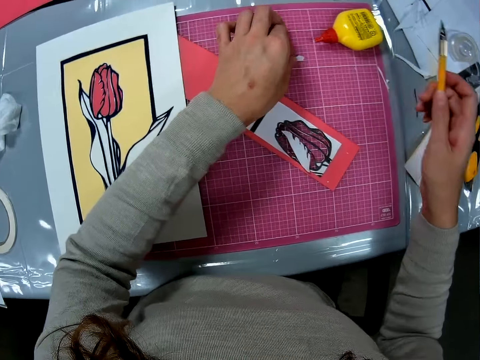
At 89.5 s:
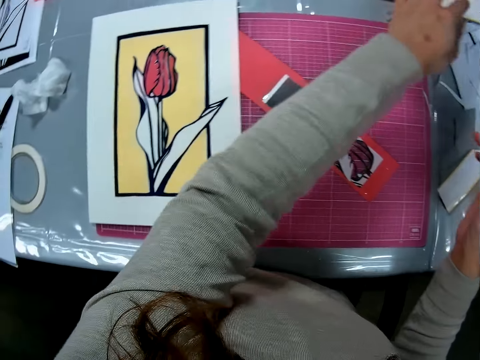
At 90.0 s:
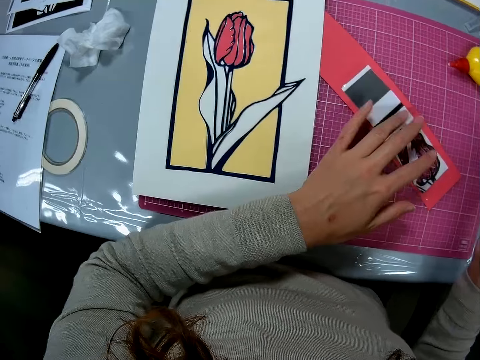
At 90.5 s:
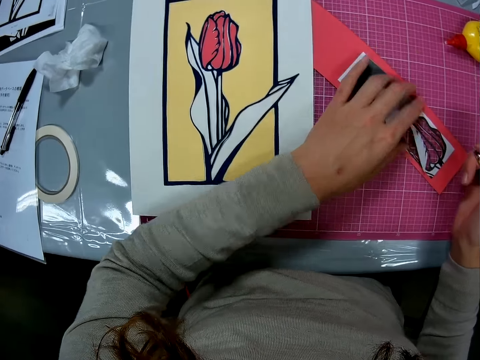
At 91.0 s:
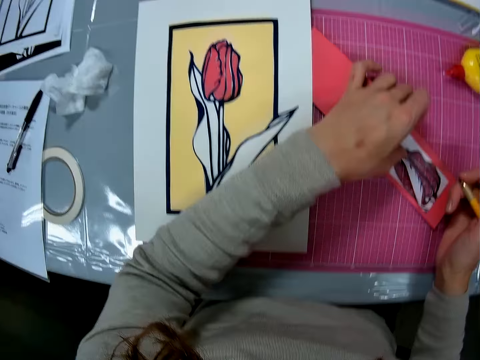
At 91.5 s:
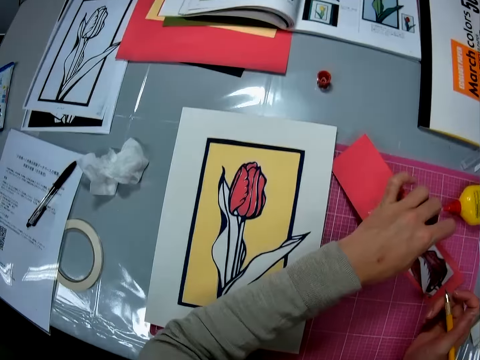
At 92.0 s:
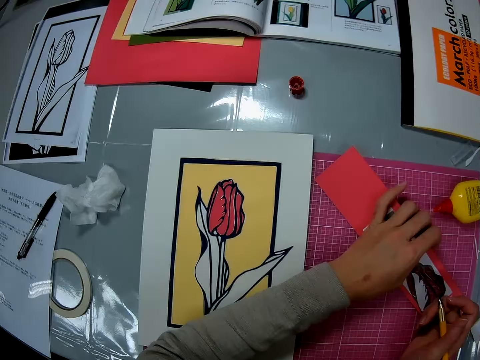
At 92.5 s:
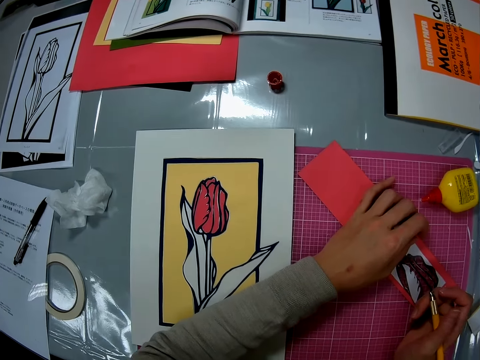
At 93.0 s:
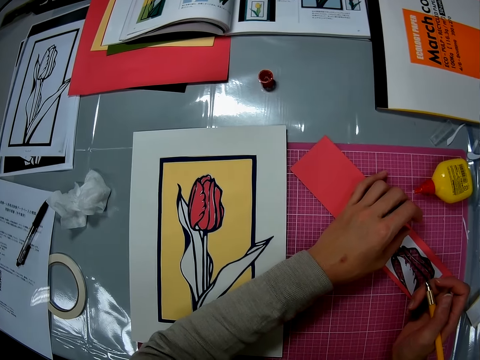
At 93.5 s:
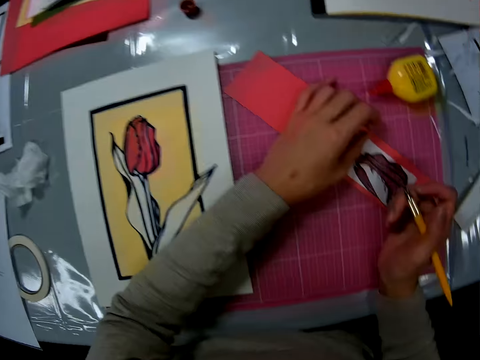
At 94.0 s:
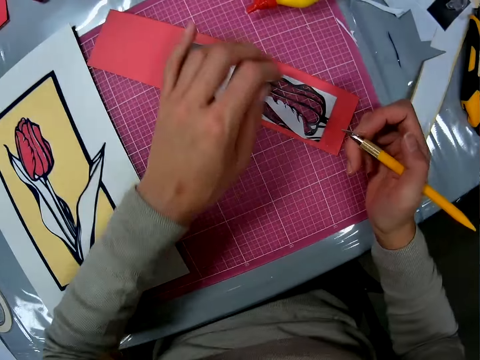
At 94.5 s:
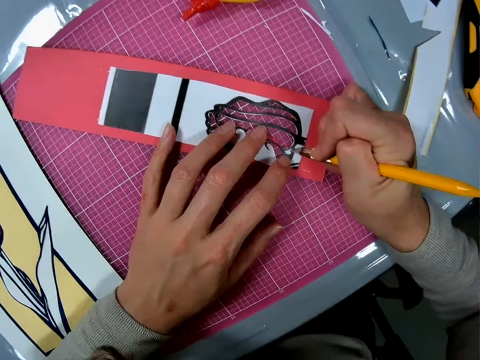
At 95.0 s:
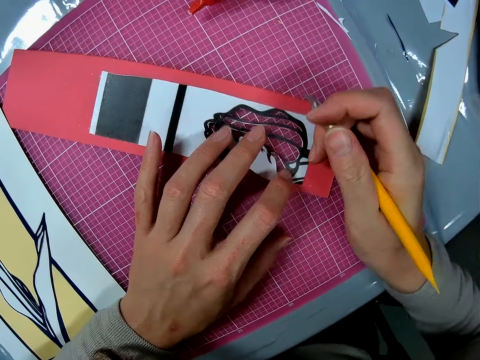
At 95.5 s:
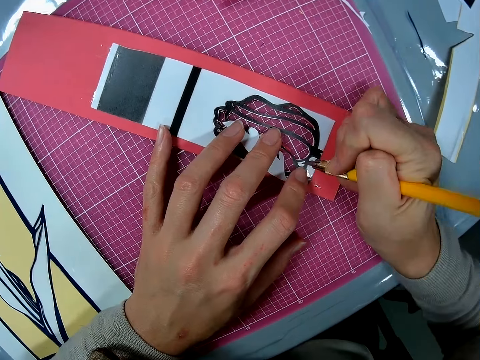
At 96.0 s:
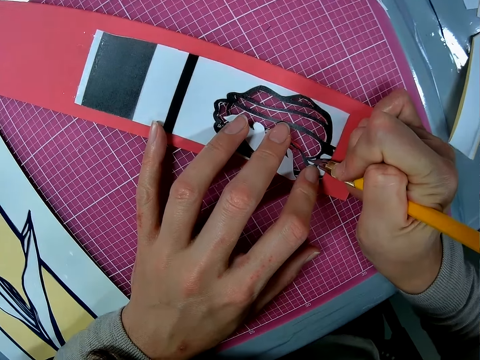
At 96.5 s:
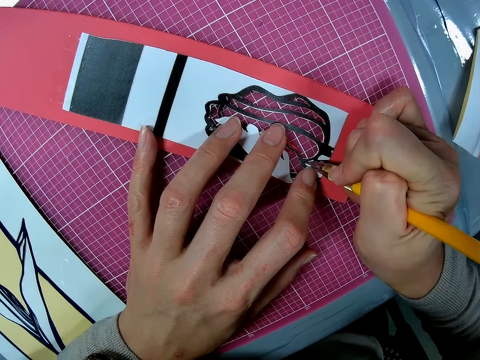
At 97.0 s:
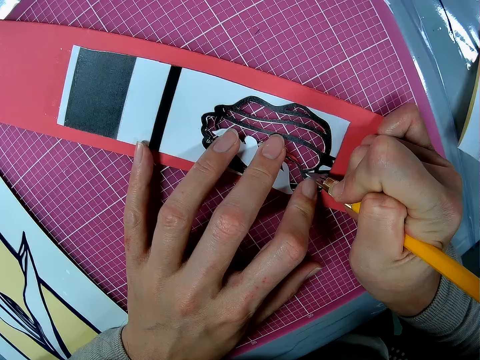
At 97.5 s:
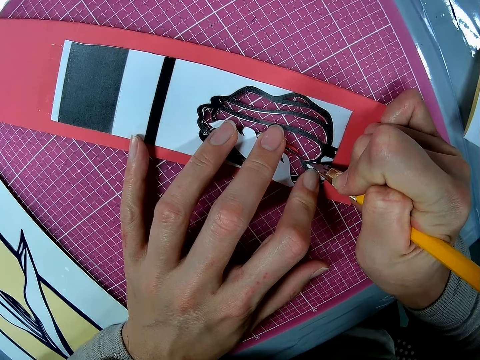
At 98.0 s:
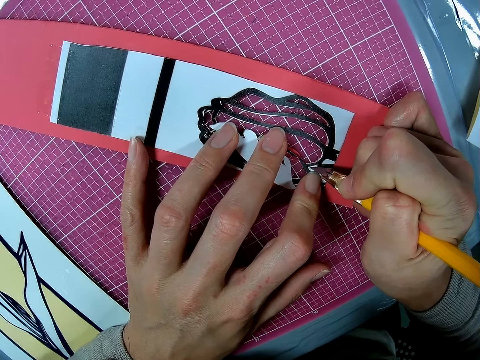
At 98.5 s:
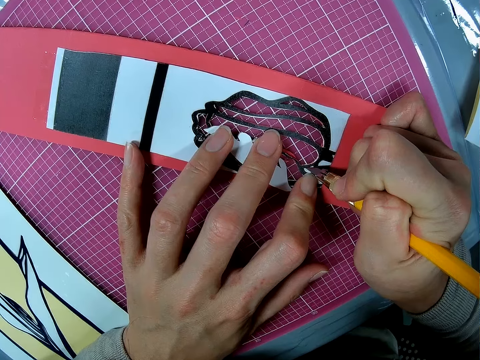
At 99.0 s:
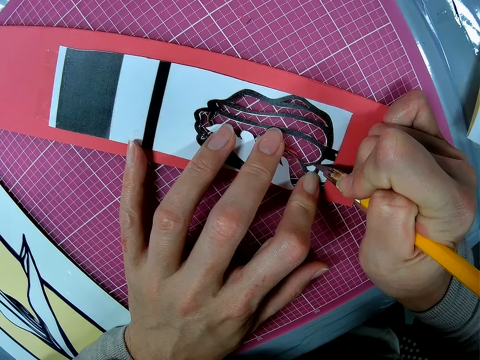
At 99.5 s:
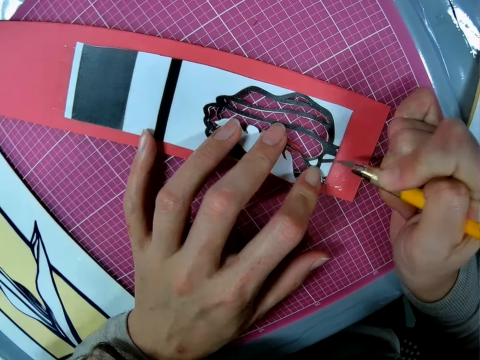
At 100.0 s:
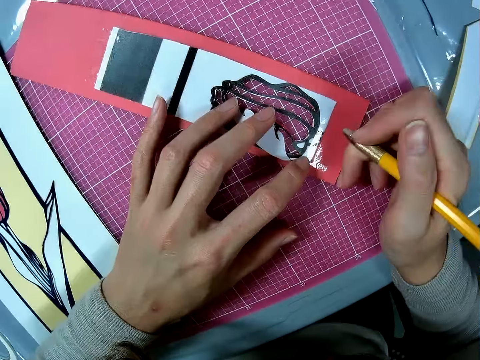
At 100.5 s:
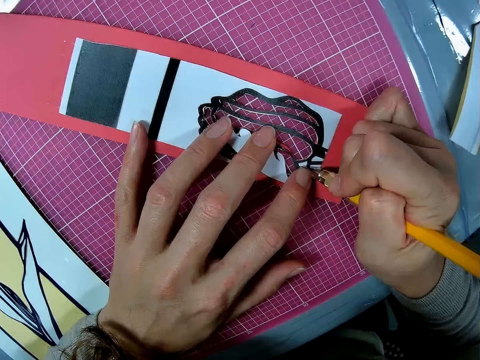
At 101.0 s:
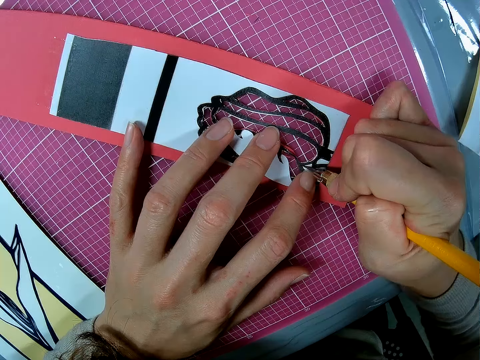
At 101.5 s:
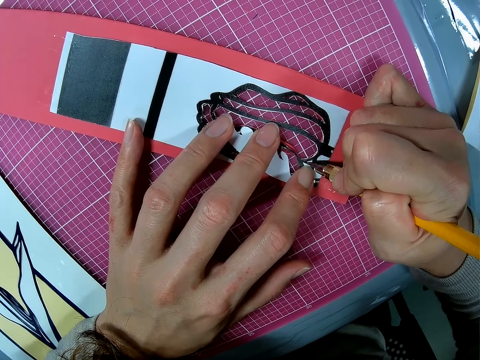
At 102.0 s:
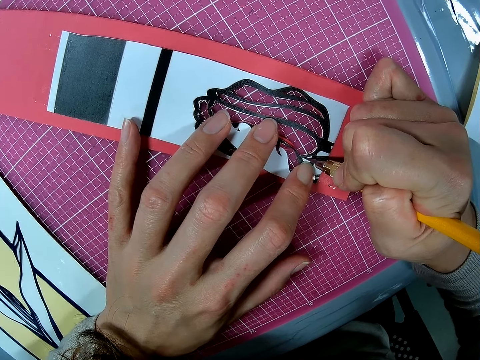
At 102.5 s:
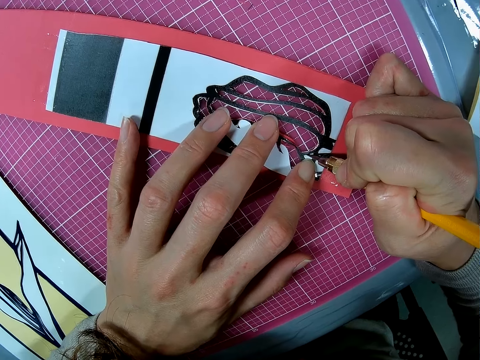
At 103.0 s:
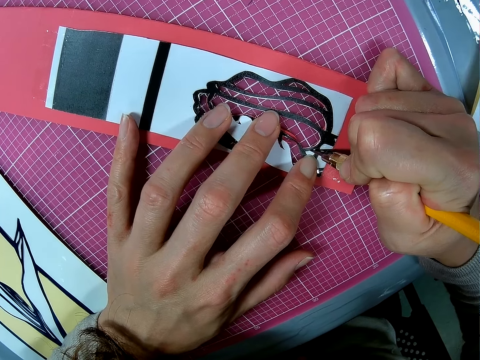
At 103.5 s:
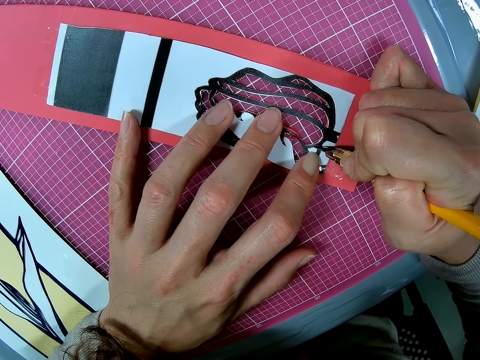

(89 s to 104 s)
The camera wearer picks up a cut piece of paper, puts the cut piece of paper aside, and adjusts a card stock. They cut a part of a colored material on the table with the cutter. They adjust the hobby knife. They cut the card stock.

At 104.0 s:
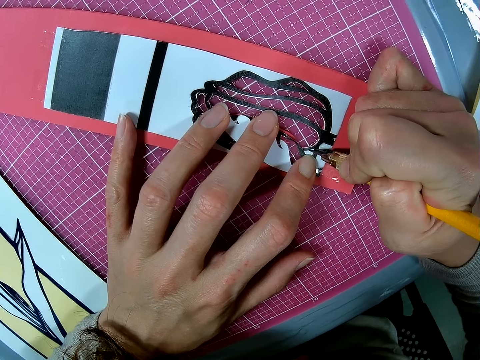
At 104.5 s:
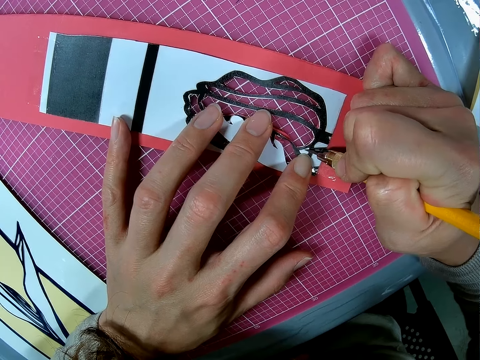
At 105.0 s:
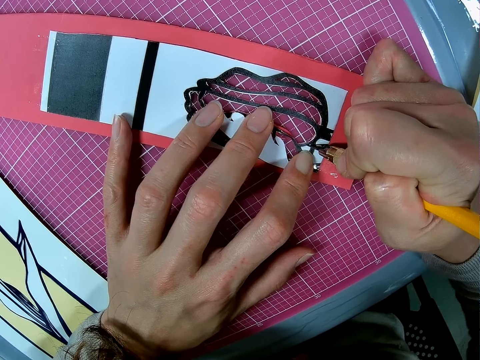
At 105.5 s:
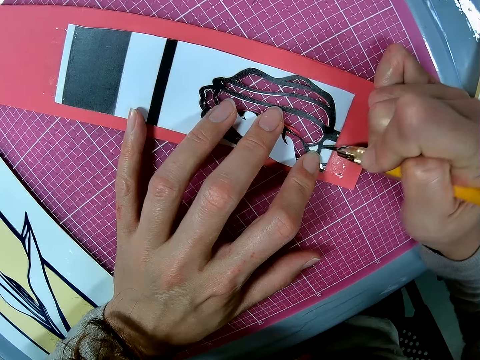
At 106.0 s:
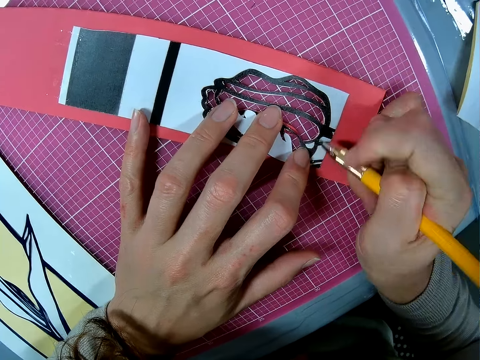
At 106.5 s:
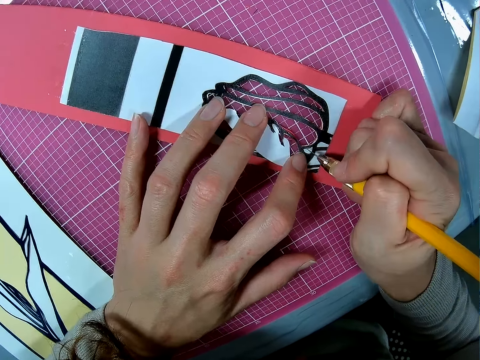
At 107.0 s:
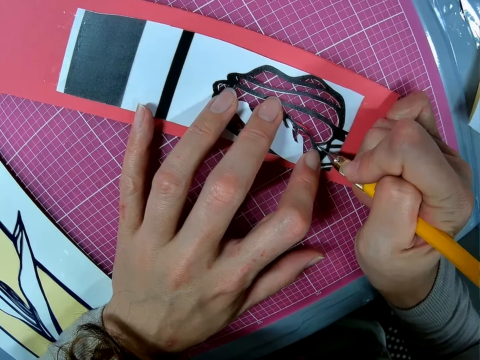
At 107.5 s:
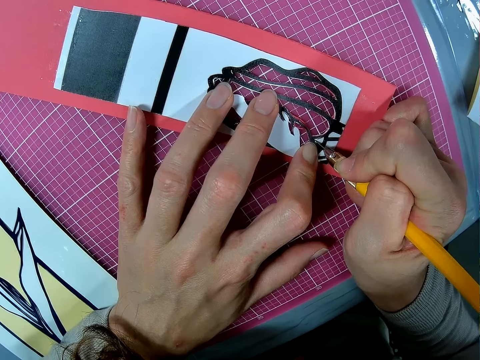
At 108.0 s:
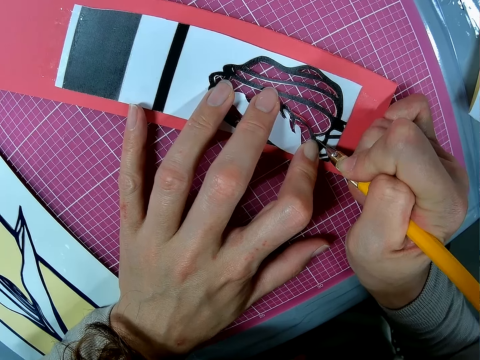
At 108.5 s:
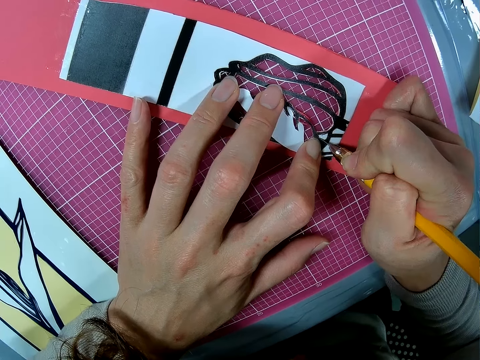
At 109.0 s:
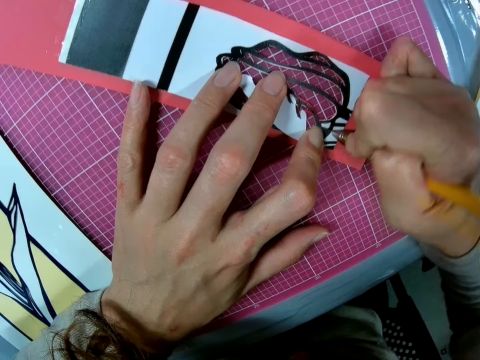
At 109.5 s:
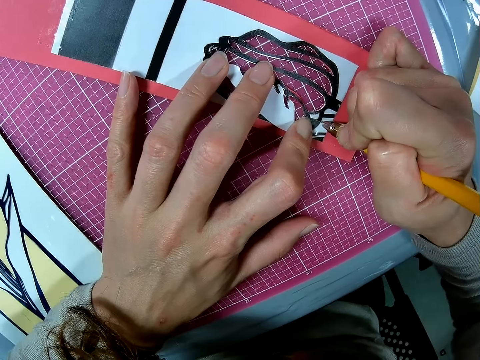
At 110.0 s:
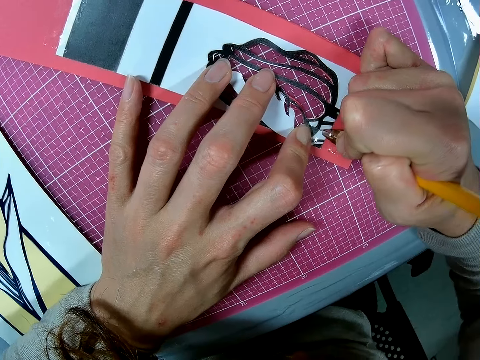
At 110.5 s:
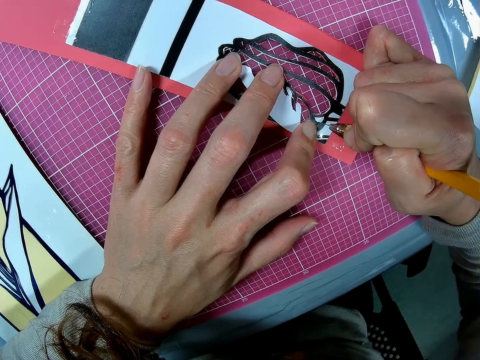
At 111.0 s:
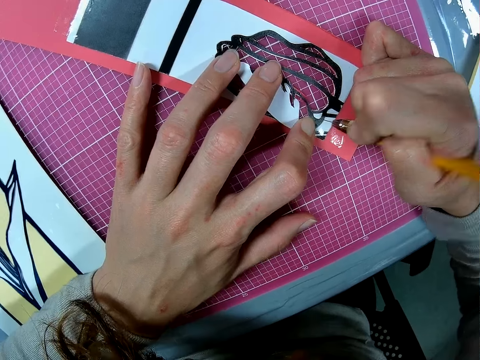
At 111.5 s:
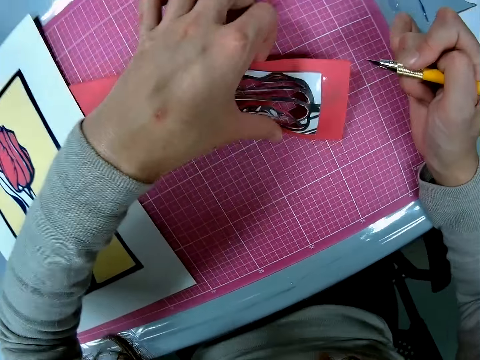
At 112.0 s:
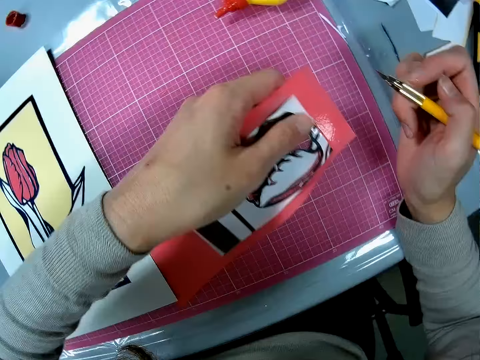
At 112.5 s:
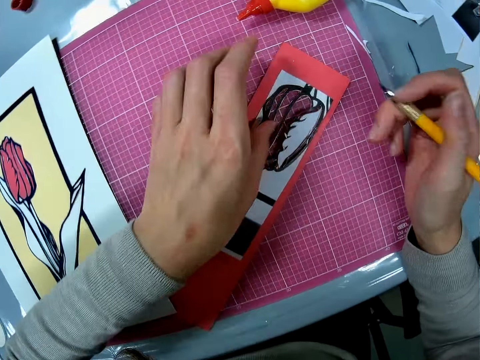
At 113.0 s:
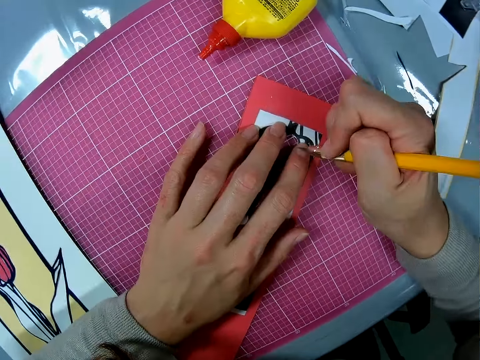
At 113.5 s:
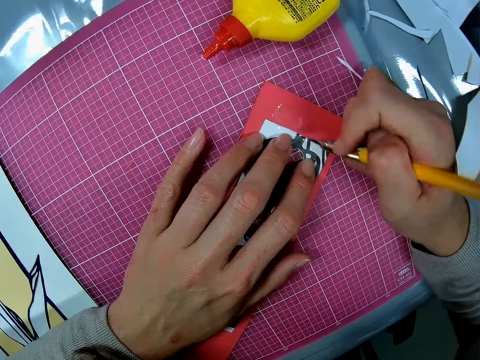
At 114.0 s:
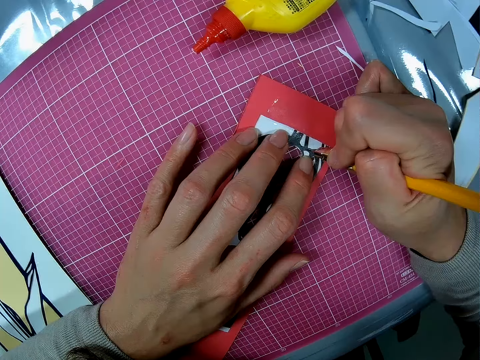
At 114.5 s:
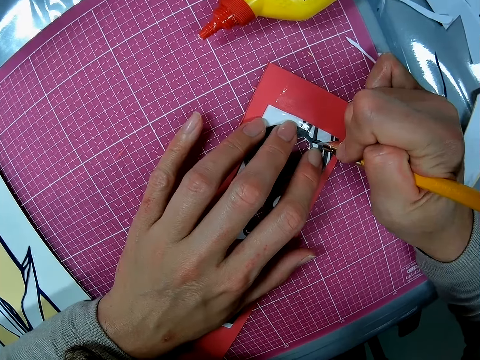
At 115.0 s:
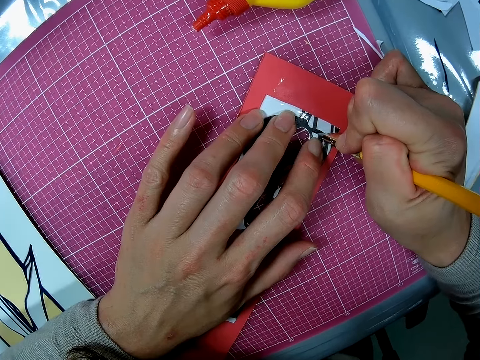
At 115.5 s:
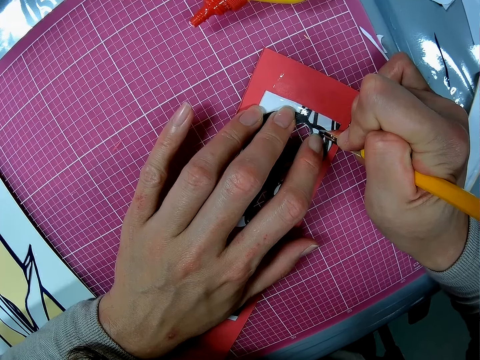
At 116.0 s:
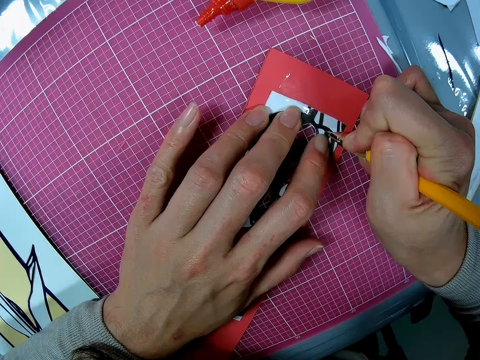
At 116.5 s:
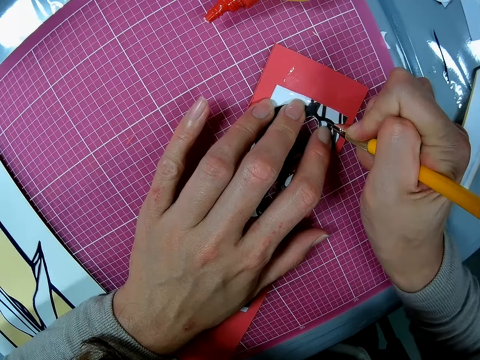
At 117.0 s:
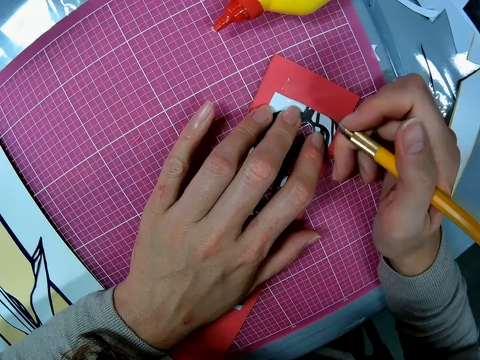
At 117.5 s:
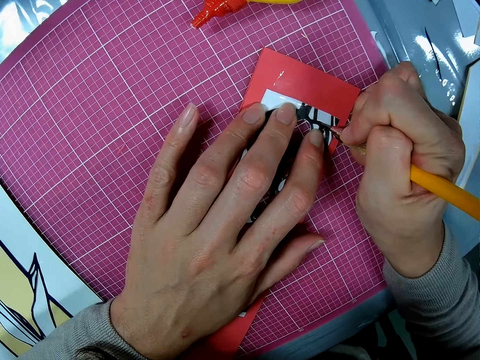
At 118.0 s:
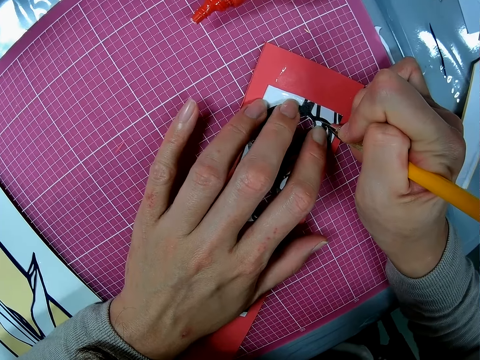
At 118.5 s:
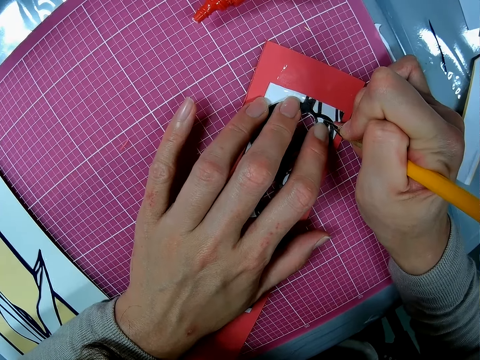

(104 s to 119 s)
The camera wearer adjusts the hobby knife and cuts the card stock. They adjust the placement of the material on the table. They adjust the hobby knife. They cut a part of the colored material on the table with the cutter. They adjust the hobby knife and cut the card stock.
